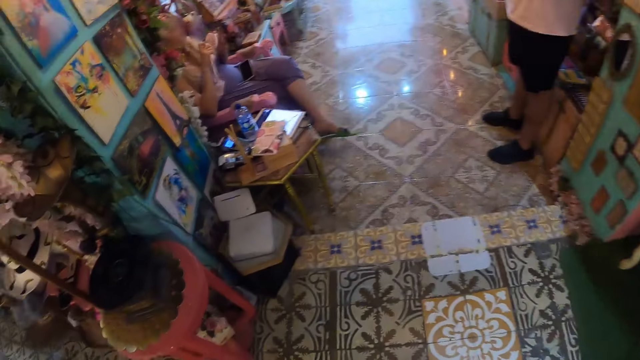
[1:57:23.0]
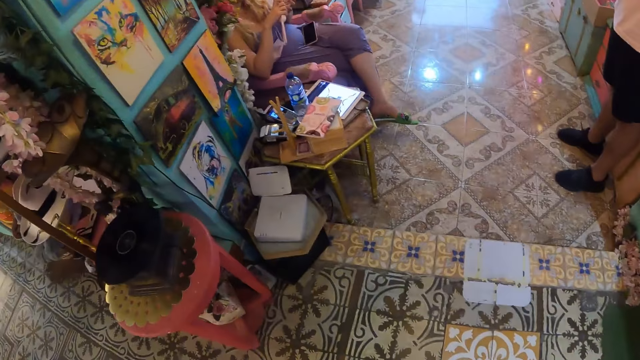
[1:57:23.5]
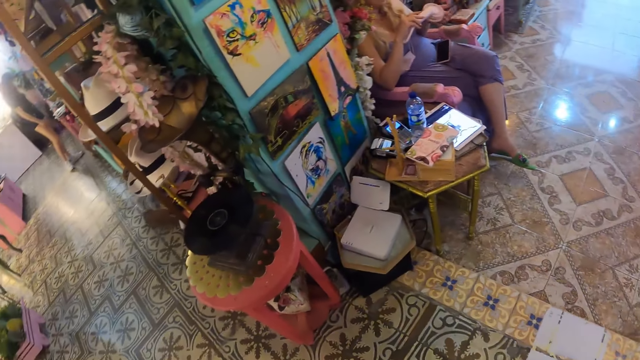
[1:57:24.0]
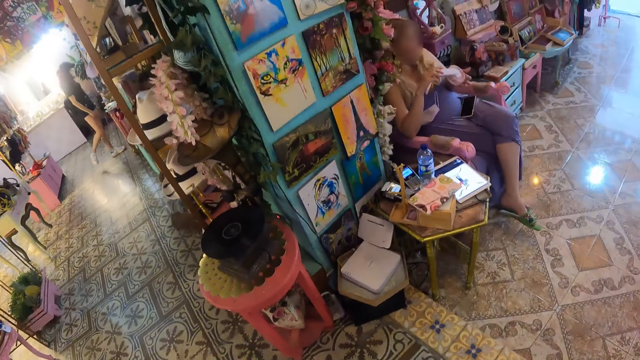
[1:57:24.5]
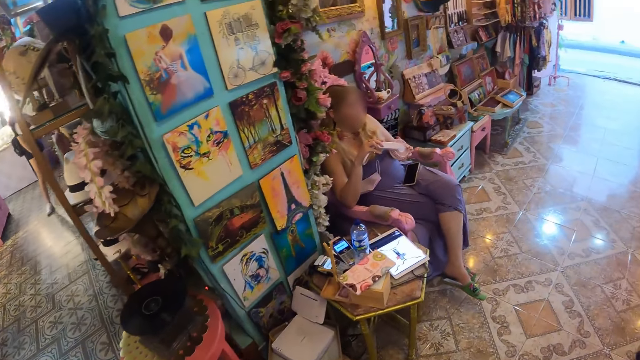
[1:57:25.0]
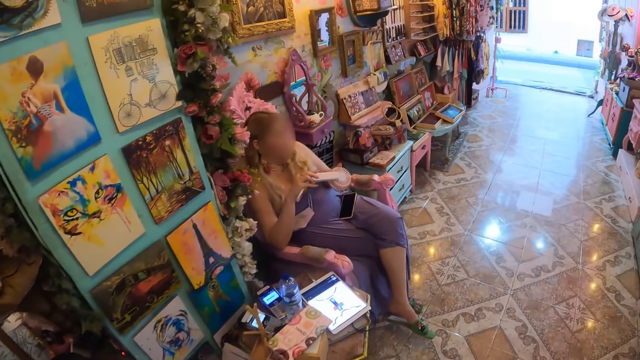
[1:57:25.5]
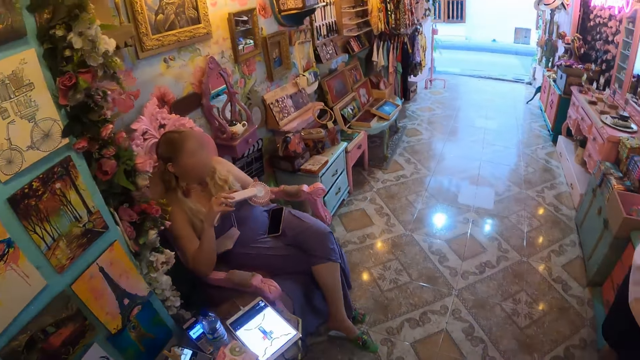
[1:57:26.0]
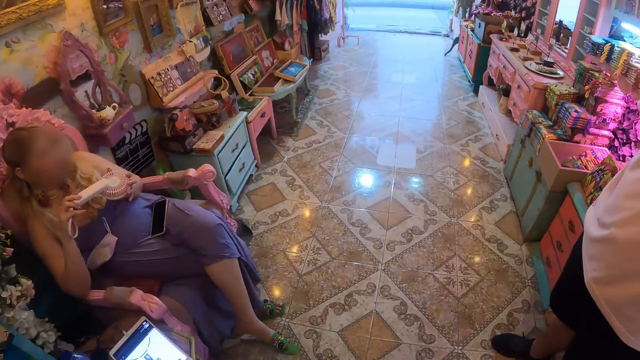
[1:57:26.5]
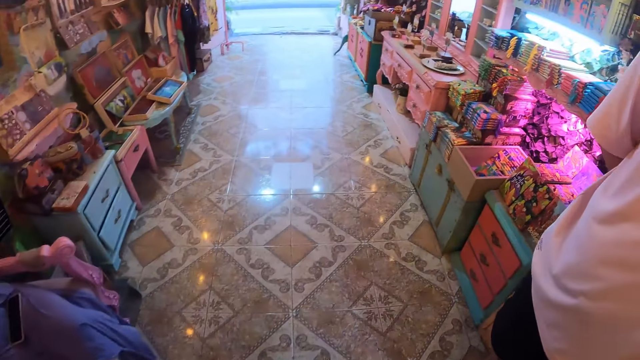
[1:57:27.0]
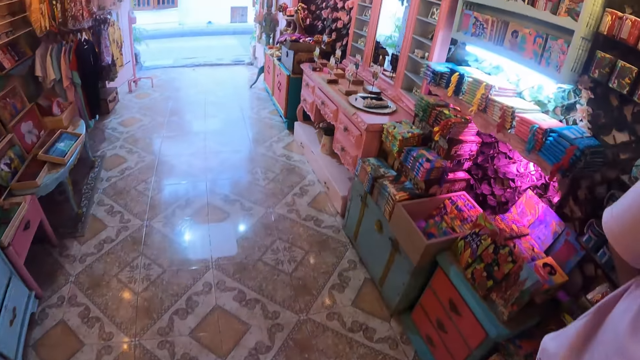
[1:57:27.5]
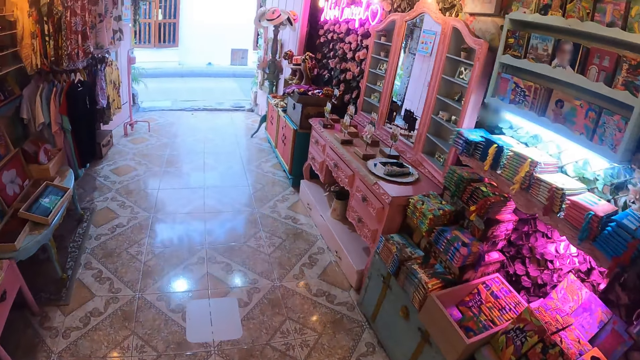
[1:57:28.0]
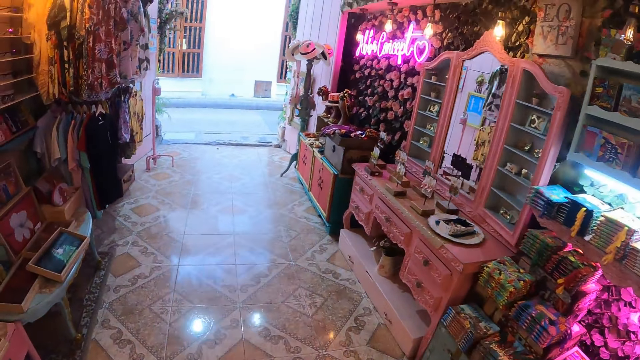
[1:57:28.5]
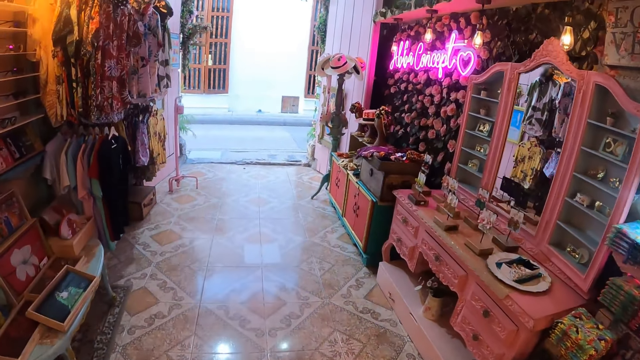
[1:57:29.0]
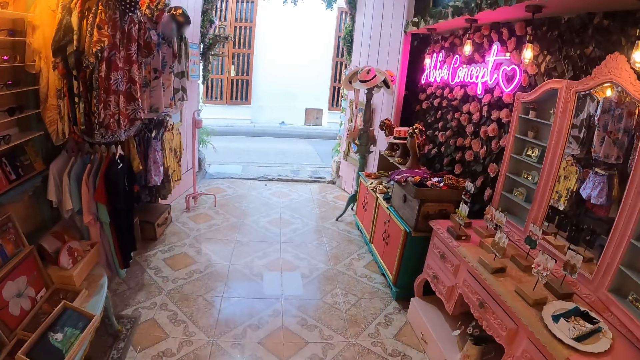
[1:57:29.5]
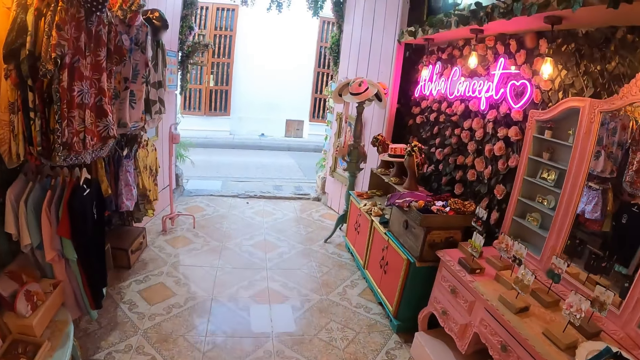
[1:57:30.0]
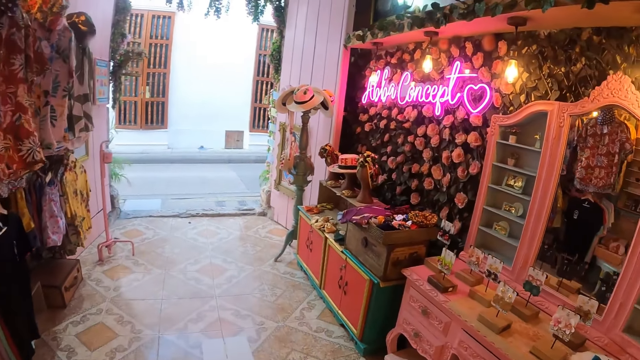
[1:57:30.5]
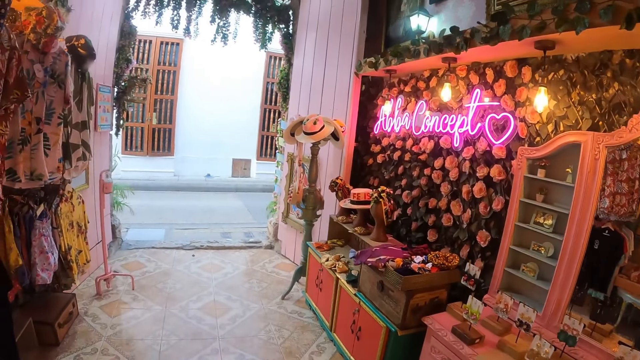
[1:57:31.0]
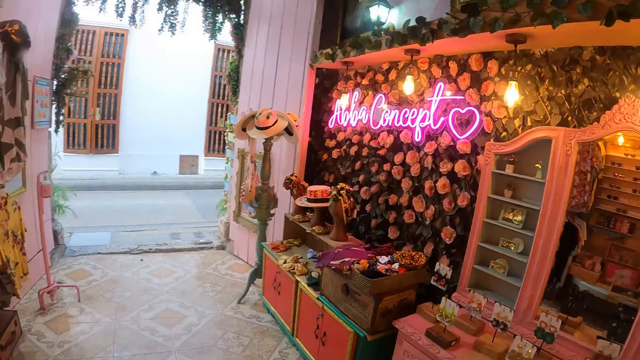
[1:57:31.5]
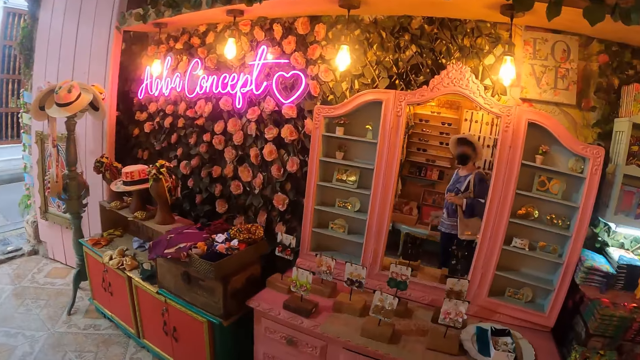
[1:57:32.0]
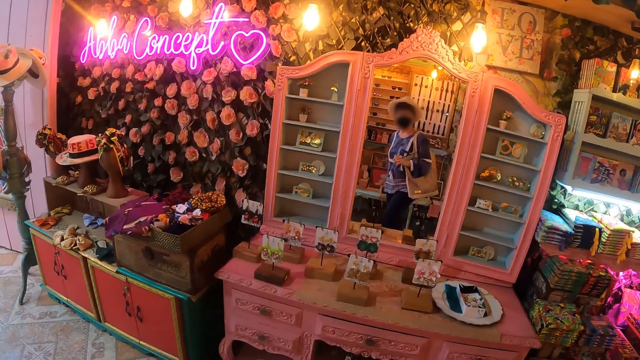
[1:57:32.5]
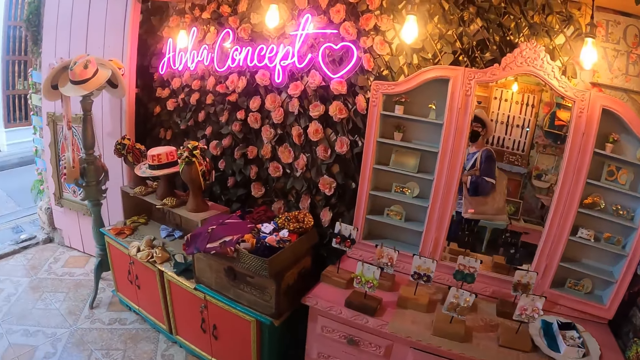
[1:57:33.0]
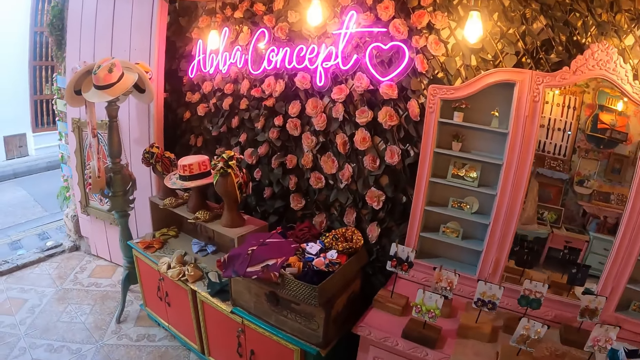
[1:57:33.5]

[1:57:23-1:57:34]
The camera wearer looks around the room. They walk around the room.

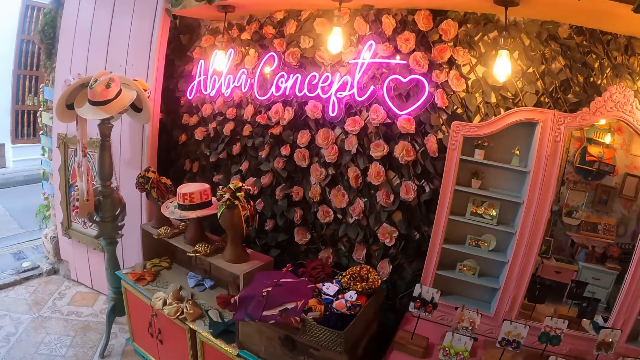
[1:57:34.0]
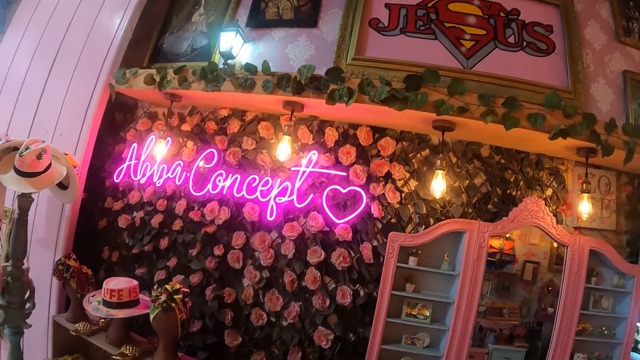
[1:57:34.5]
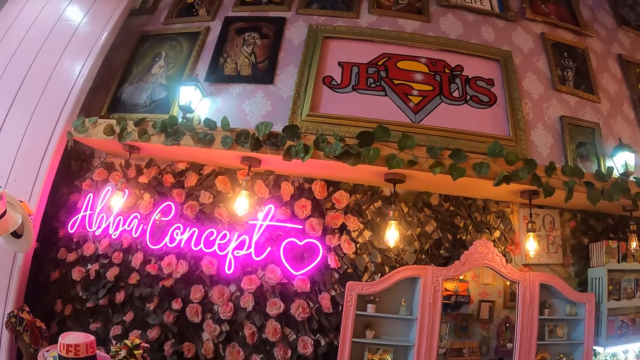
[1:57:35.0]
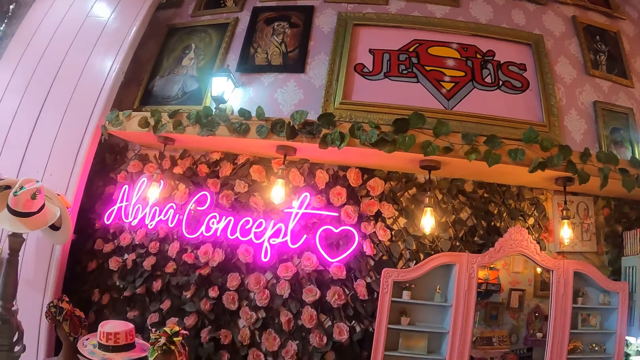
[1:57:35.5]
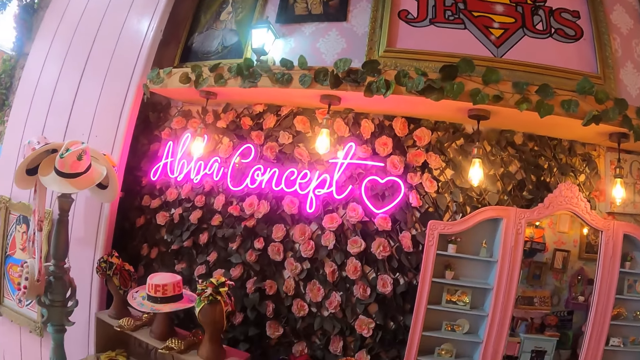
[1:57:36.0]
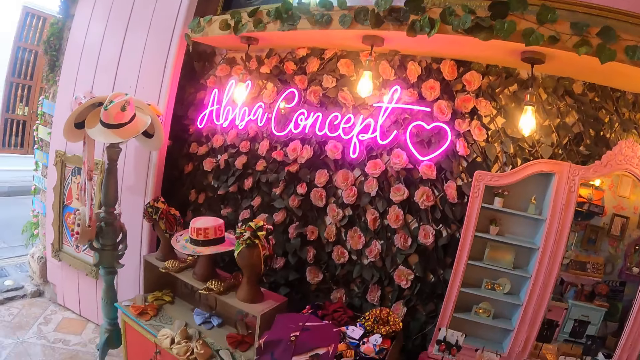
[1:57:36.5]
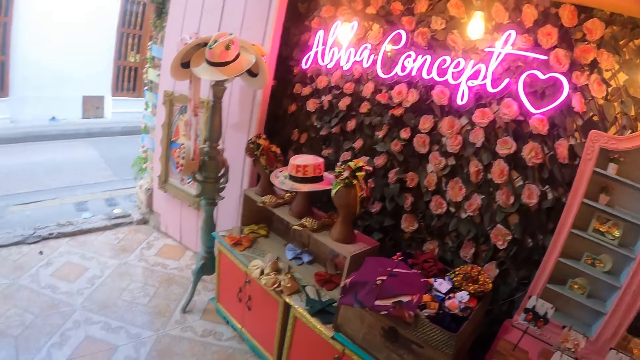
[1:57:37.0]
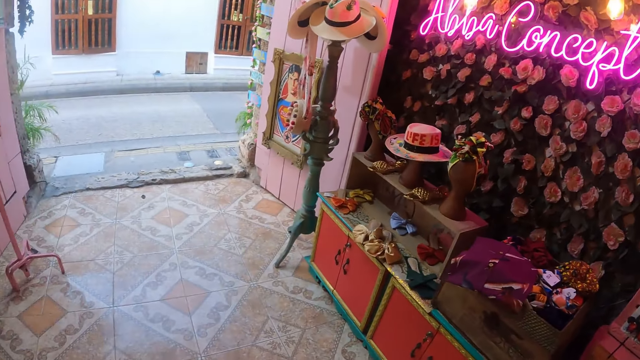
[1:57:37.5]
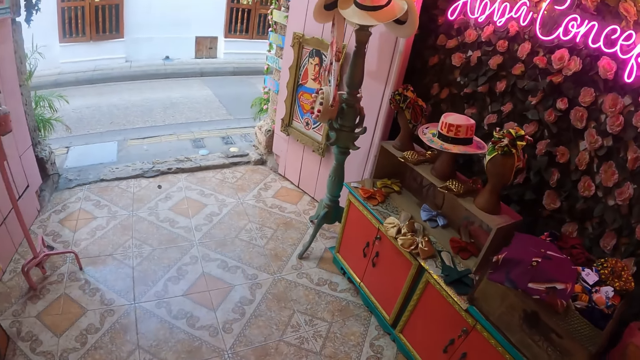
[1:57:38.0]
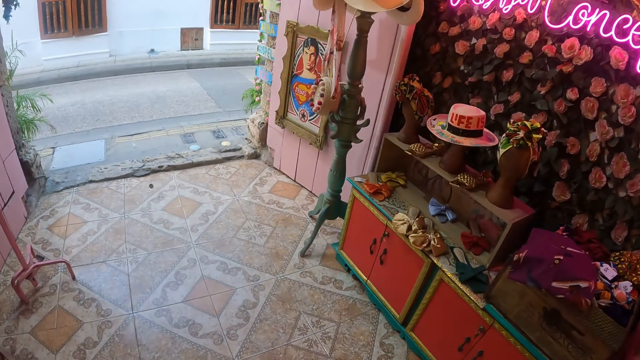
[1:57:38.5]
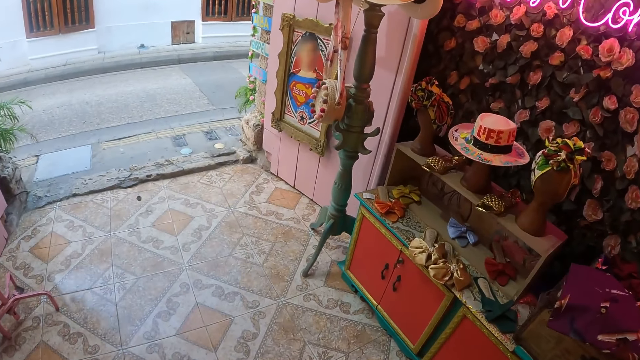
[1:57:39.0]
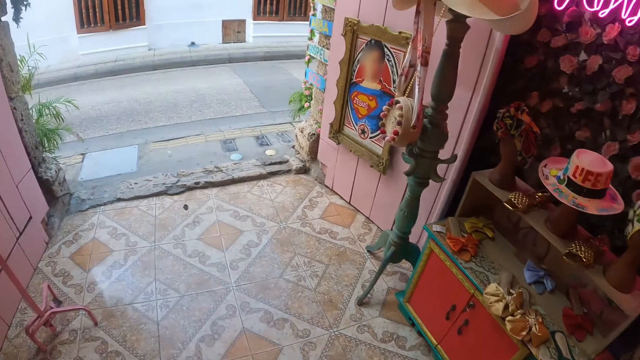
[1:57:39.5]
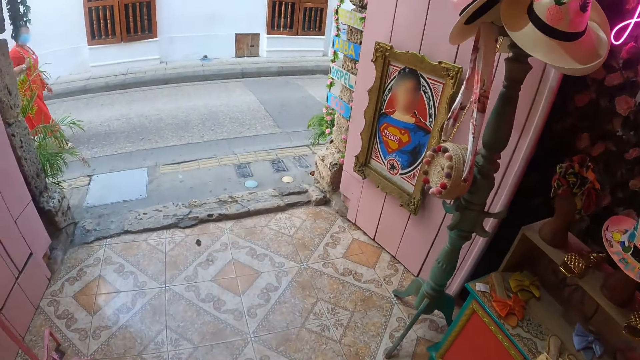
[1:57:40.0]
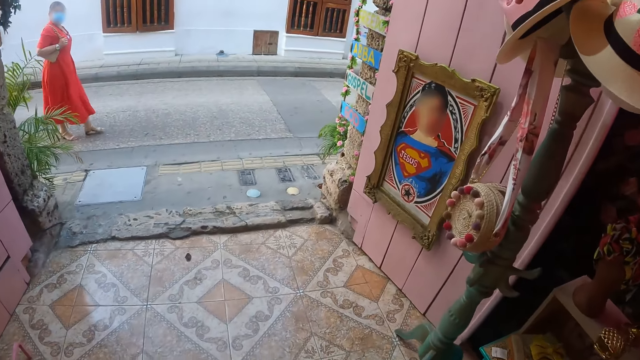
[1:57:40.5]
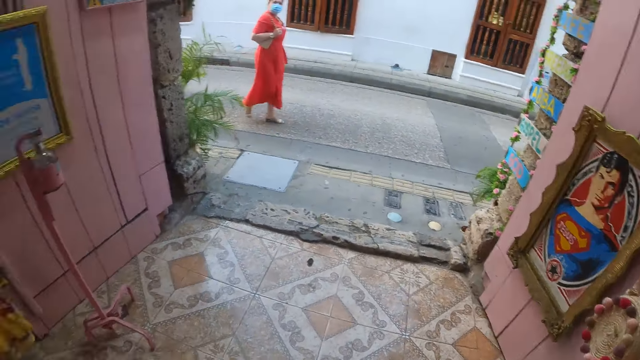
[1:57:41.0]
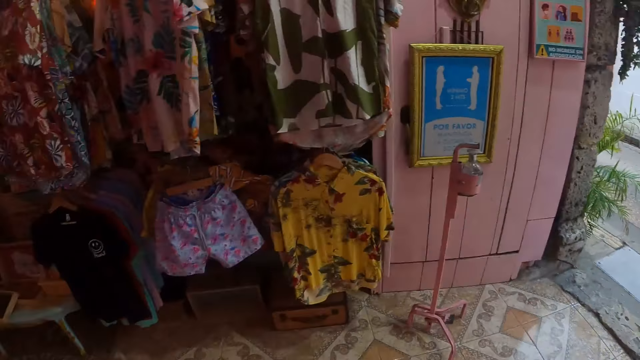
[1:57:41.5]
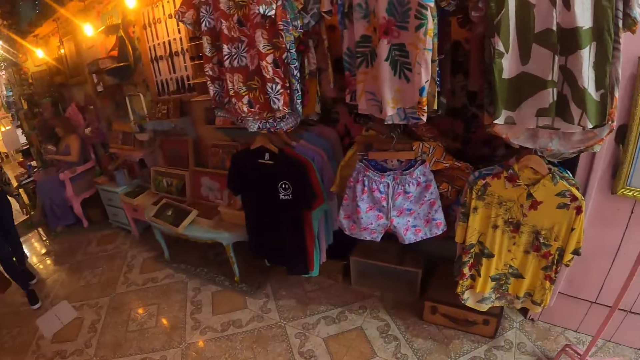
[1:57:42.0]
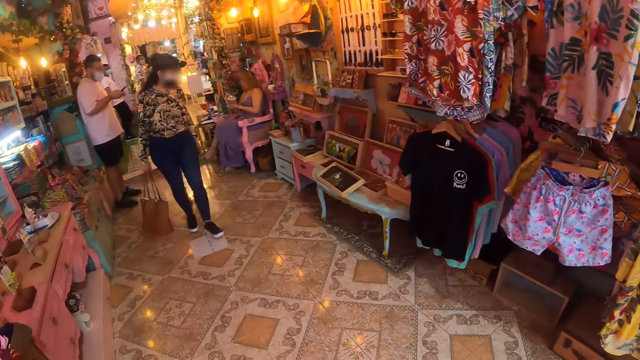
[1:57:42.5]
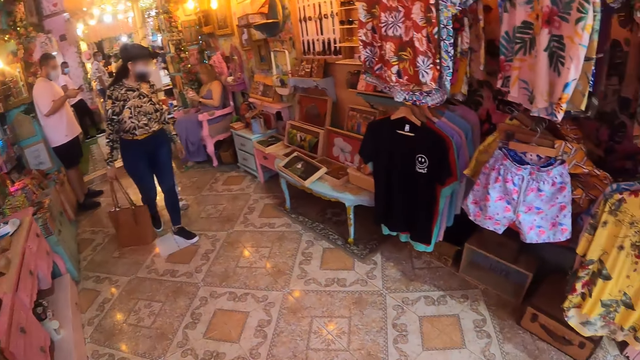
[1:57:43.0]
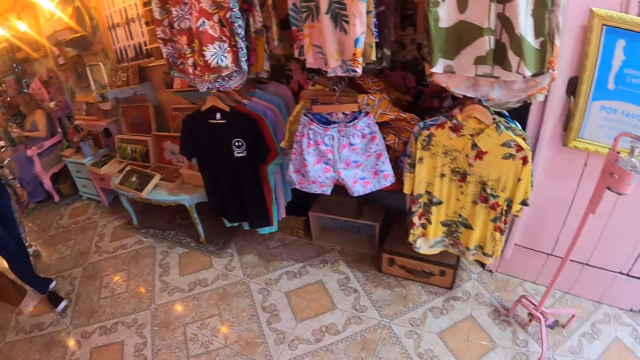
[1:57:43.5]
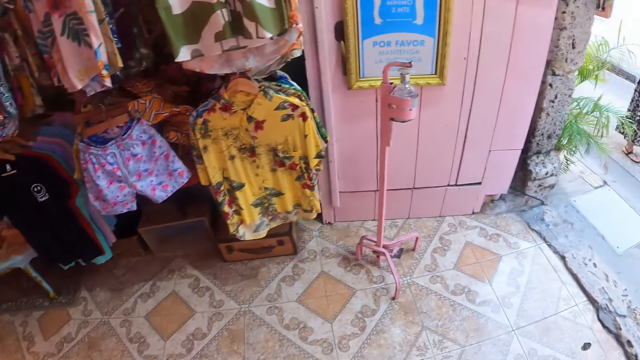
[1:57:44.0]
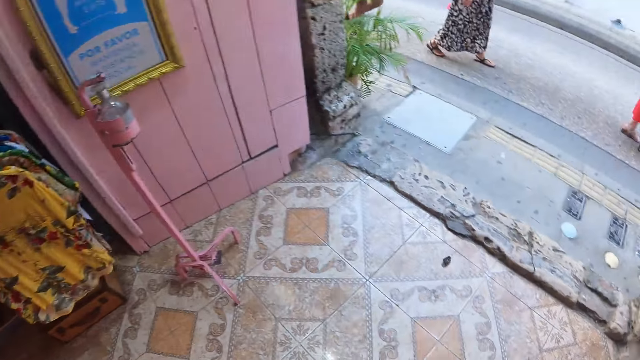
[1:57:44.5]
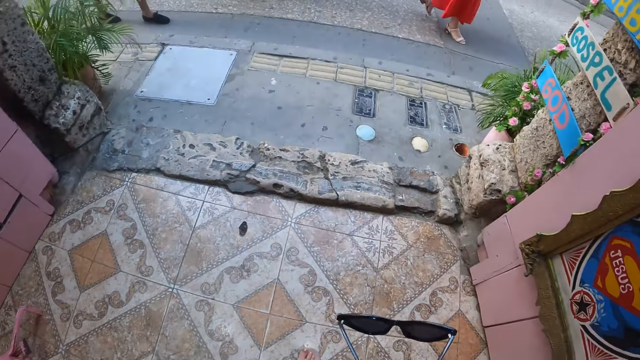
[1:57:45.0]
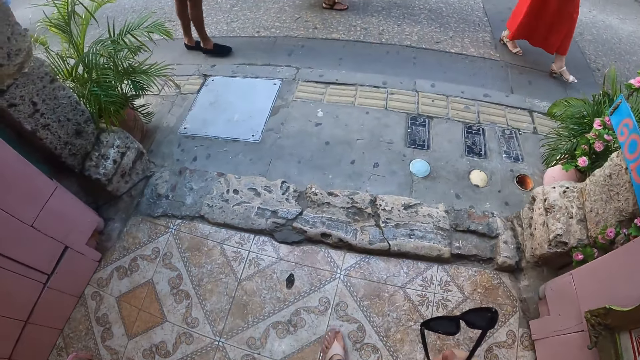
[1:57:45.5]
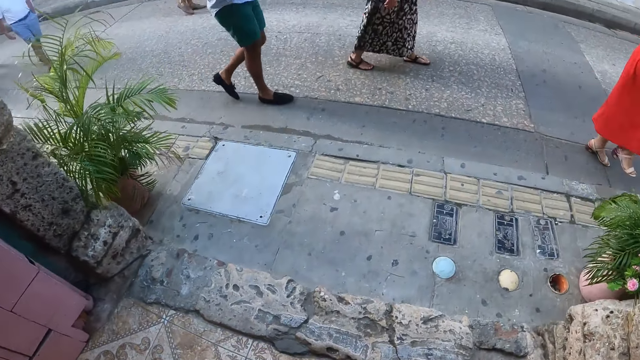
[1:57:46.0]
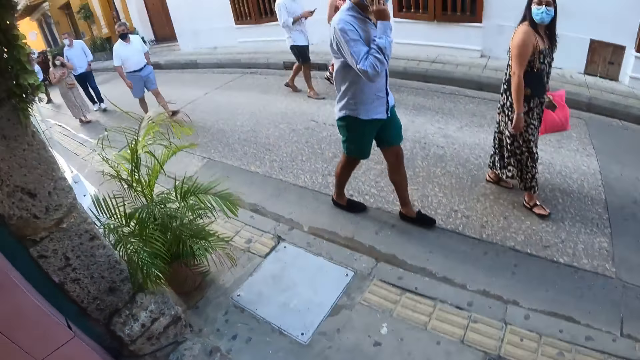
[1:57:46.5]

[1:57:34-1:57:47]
The camera wearer looks around the room. They walk around the room.
